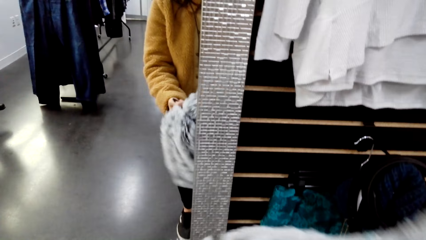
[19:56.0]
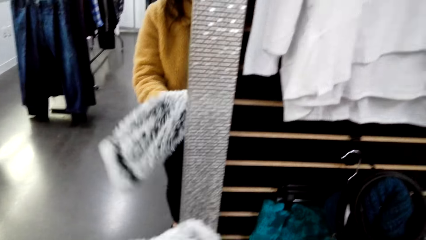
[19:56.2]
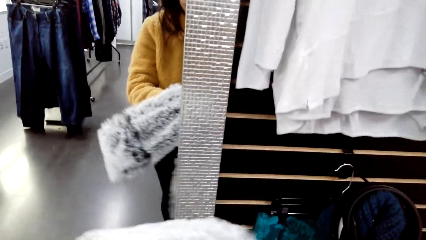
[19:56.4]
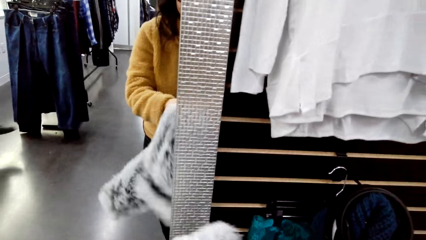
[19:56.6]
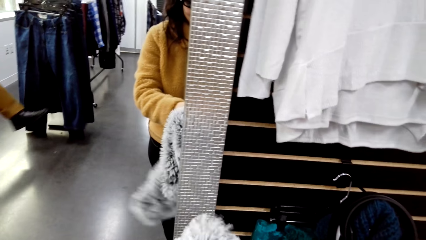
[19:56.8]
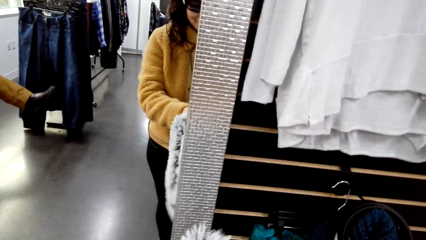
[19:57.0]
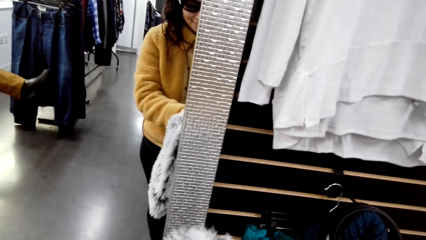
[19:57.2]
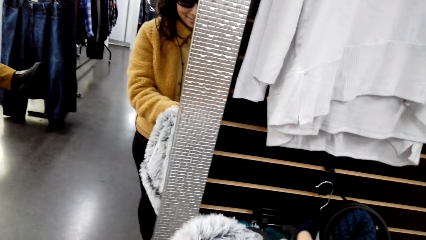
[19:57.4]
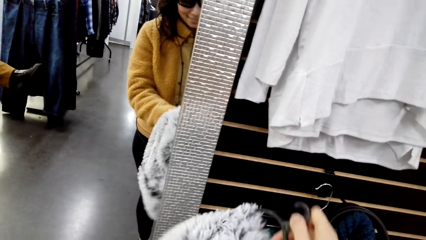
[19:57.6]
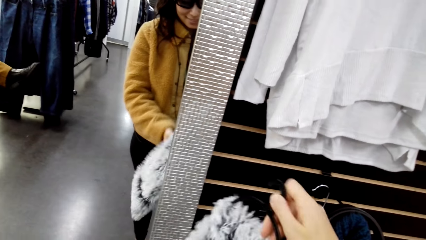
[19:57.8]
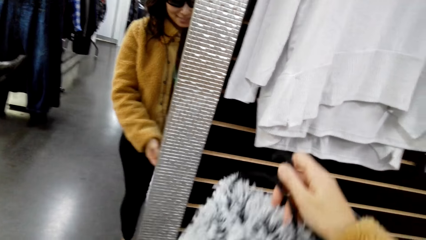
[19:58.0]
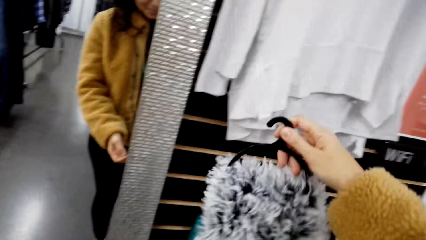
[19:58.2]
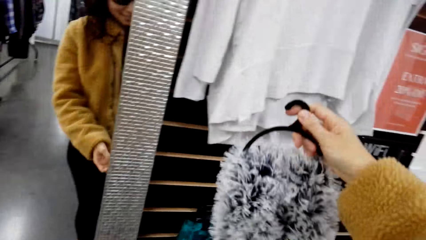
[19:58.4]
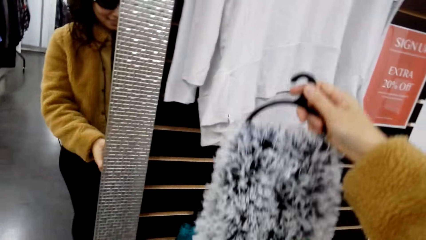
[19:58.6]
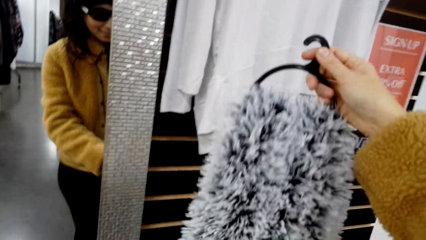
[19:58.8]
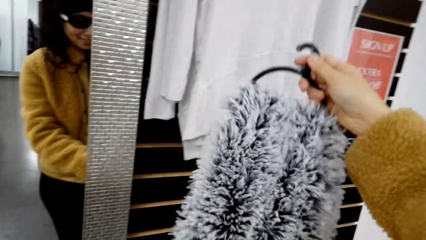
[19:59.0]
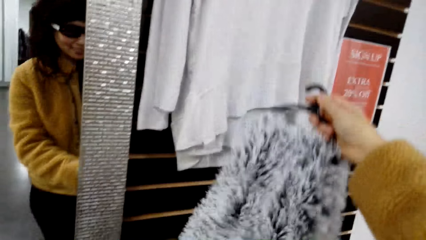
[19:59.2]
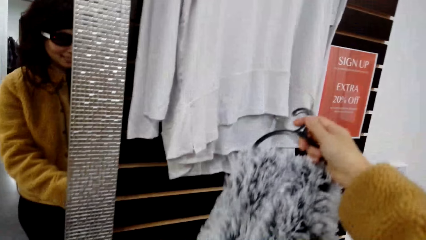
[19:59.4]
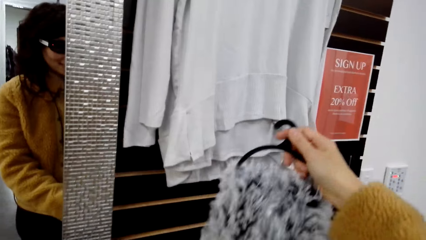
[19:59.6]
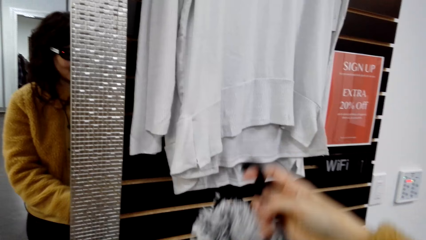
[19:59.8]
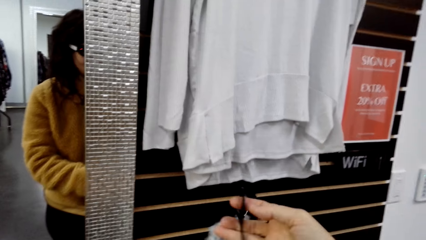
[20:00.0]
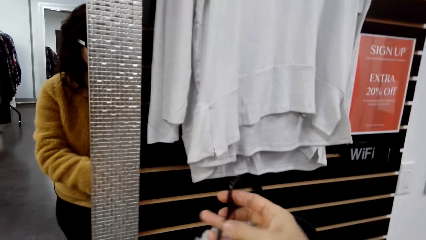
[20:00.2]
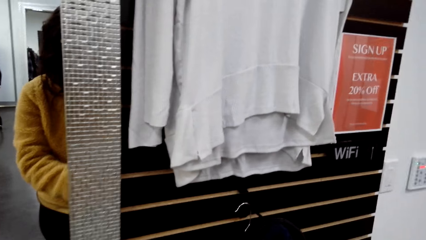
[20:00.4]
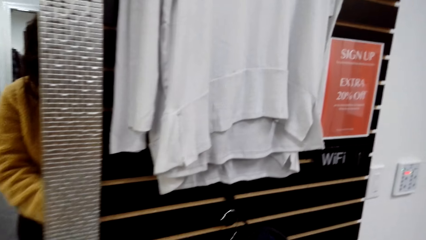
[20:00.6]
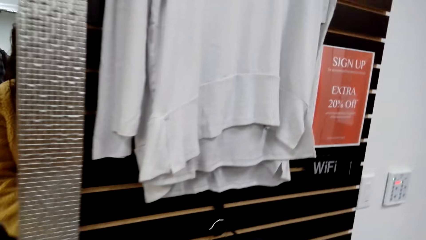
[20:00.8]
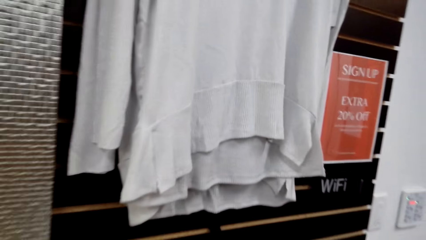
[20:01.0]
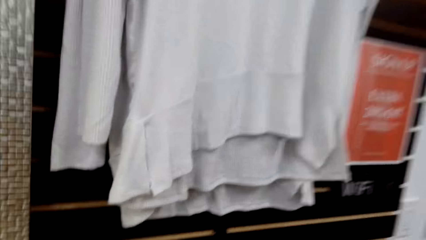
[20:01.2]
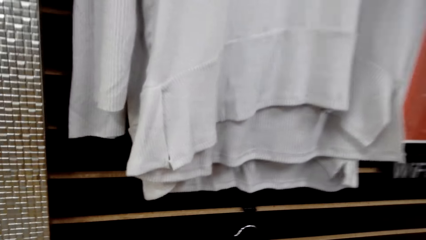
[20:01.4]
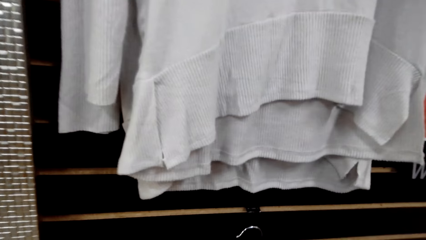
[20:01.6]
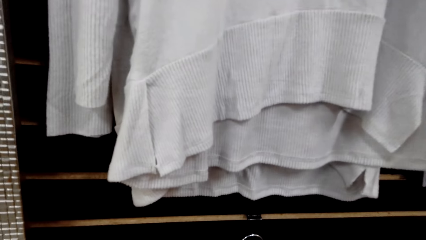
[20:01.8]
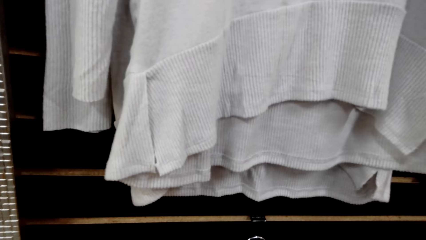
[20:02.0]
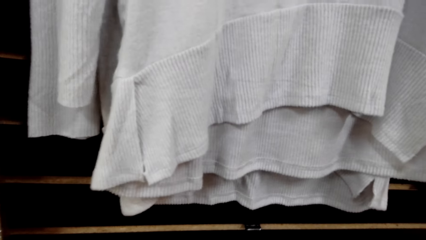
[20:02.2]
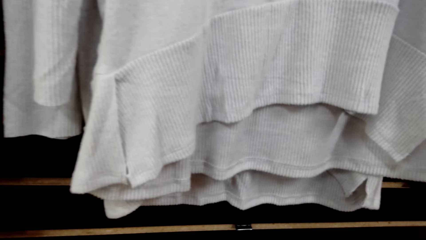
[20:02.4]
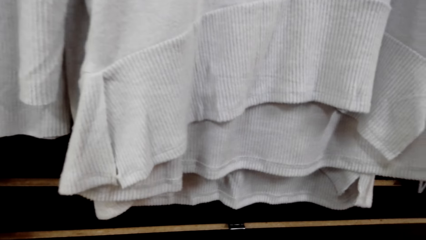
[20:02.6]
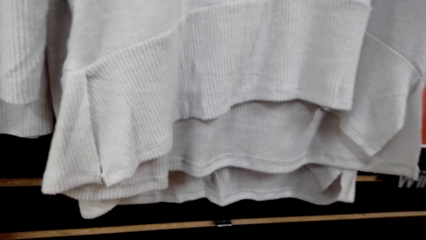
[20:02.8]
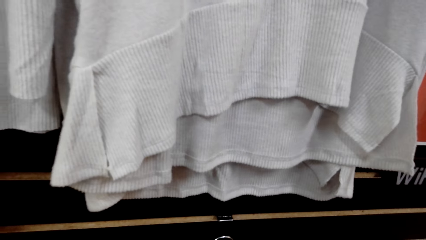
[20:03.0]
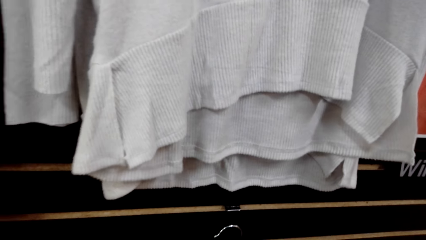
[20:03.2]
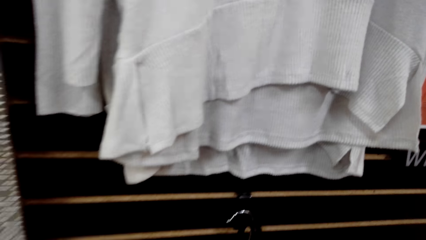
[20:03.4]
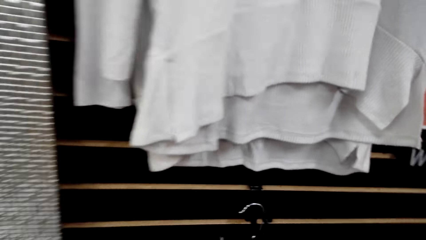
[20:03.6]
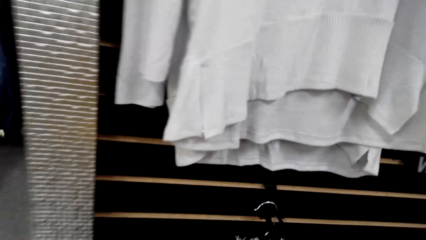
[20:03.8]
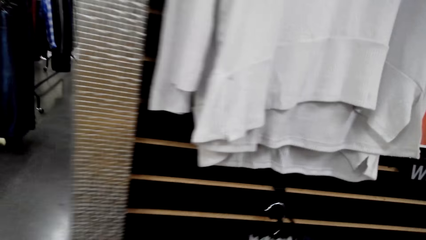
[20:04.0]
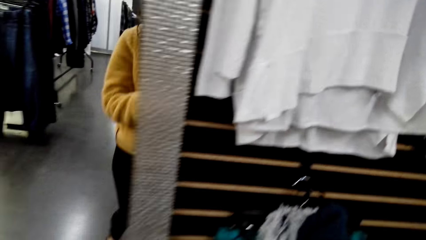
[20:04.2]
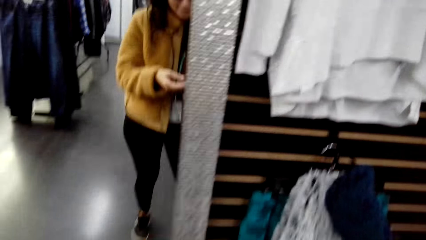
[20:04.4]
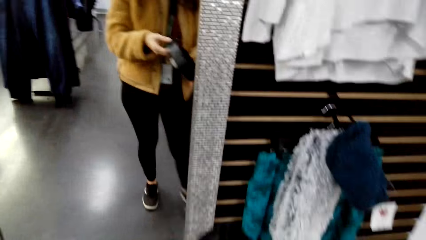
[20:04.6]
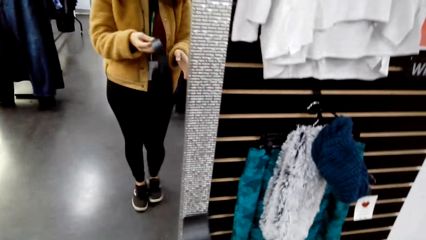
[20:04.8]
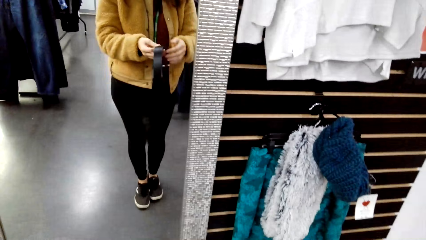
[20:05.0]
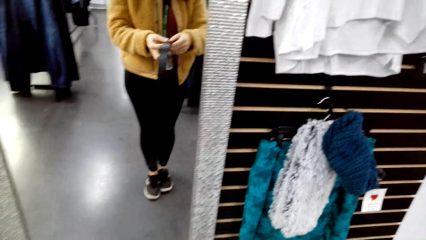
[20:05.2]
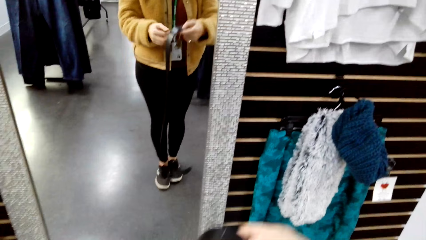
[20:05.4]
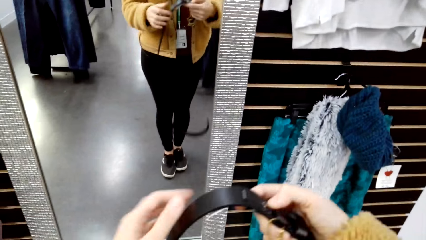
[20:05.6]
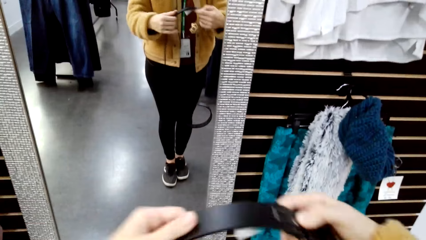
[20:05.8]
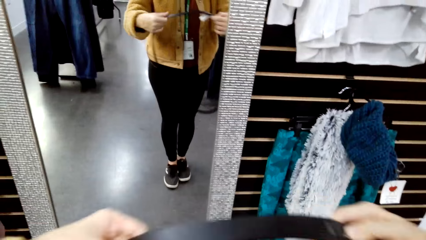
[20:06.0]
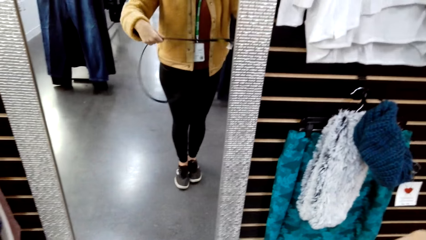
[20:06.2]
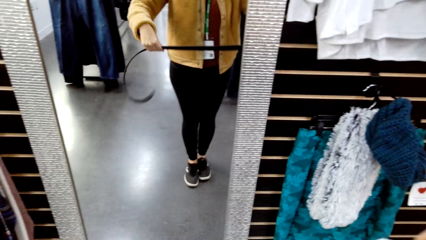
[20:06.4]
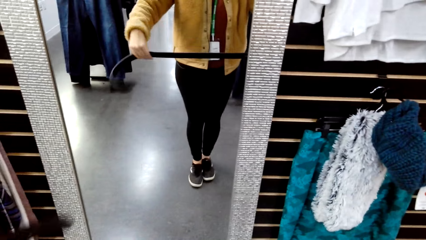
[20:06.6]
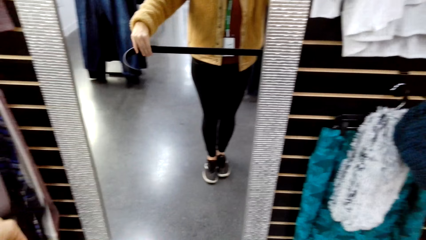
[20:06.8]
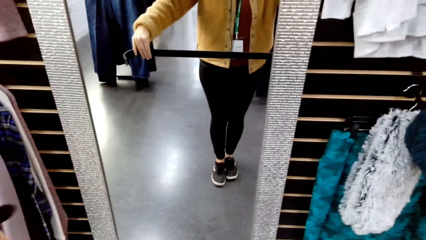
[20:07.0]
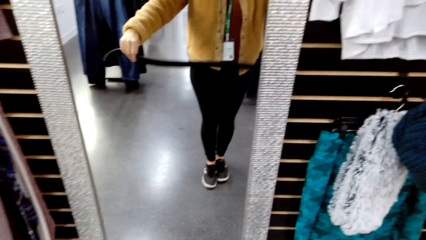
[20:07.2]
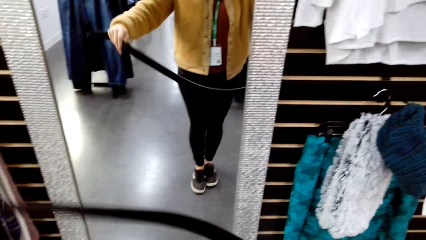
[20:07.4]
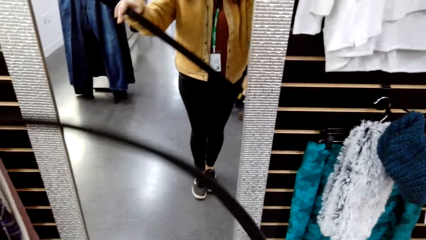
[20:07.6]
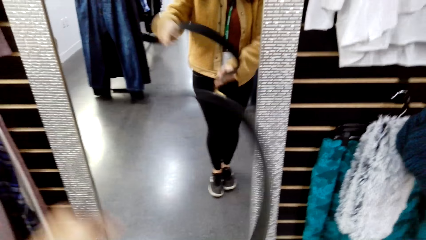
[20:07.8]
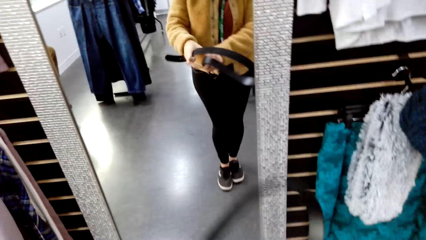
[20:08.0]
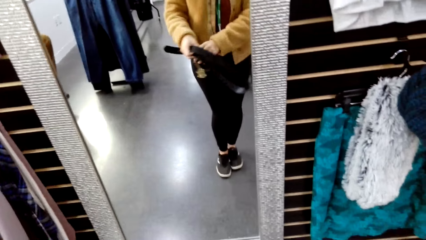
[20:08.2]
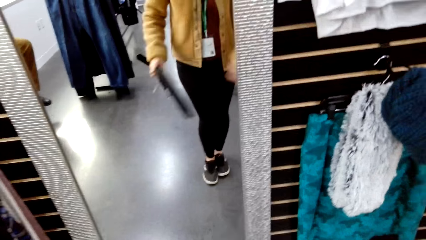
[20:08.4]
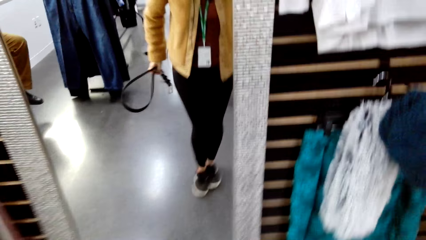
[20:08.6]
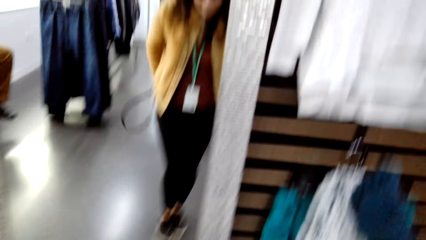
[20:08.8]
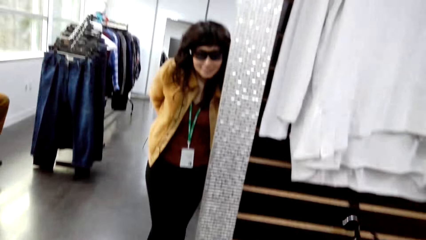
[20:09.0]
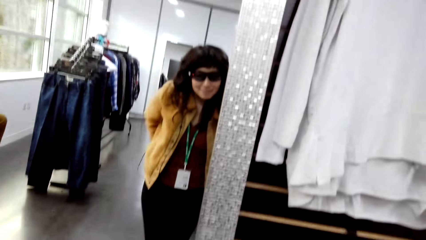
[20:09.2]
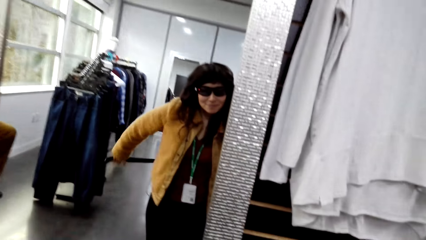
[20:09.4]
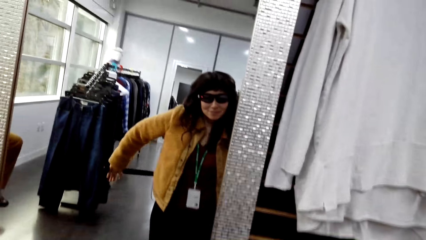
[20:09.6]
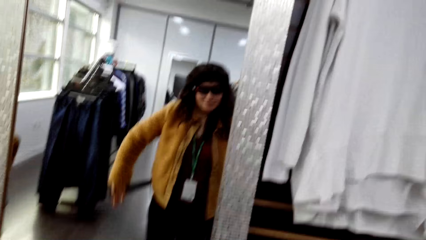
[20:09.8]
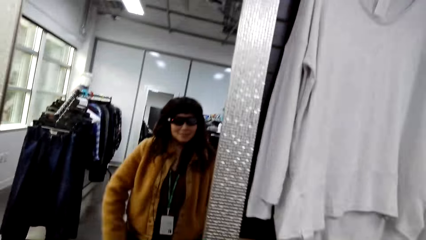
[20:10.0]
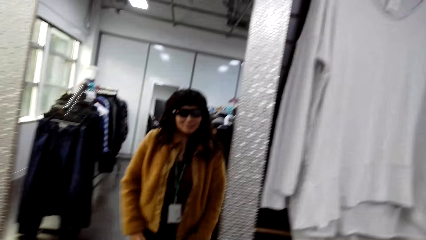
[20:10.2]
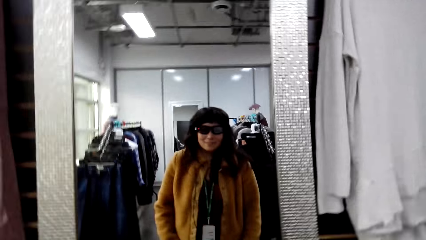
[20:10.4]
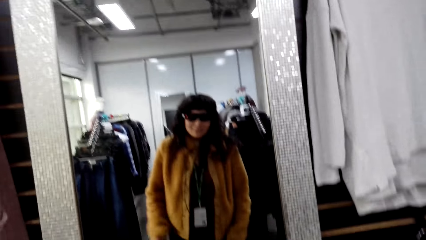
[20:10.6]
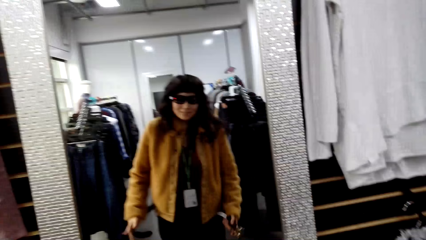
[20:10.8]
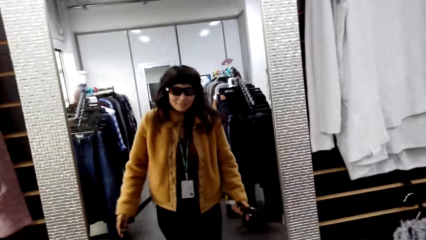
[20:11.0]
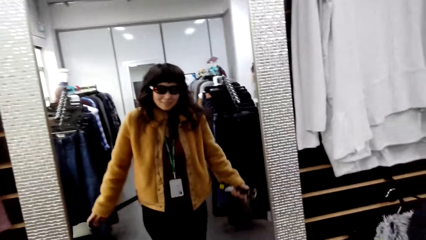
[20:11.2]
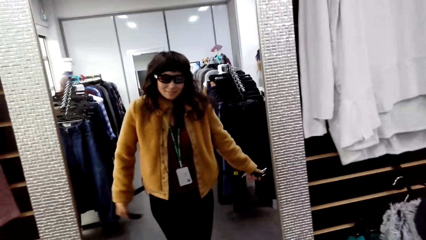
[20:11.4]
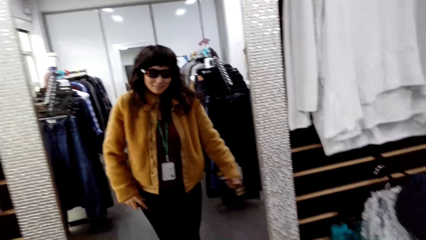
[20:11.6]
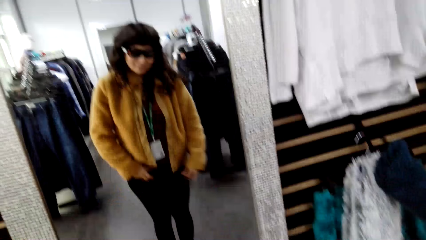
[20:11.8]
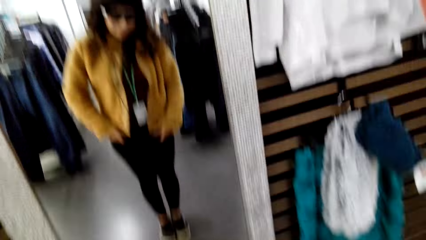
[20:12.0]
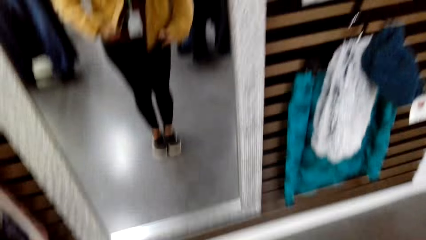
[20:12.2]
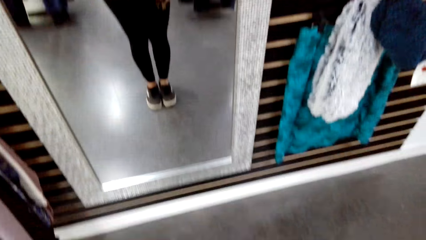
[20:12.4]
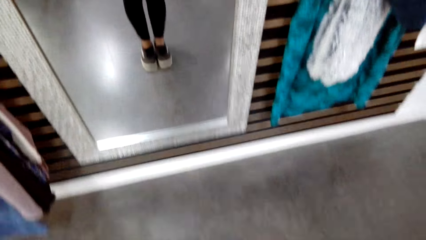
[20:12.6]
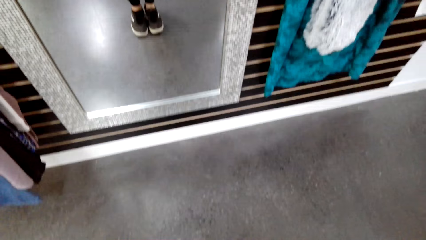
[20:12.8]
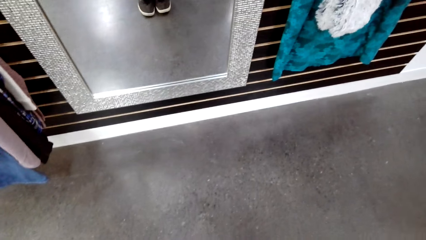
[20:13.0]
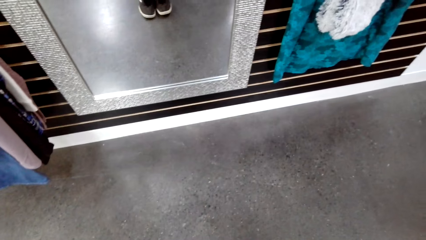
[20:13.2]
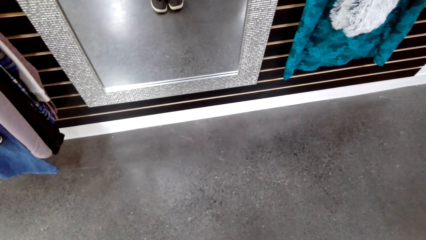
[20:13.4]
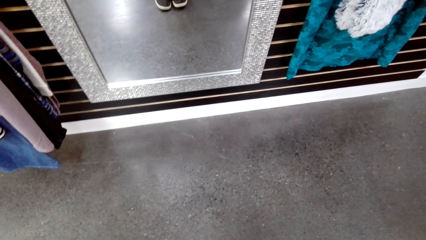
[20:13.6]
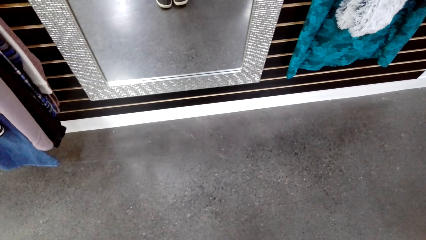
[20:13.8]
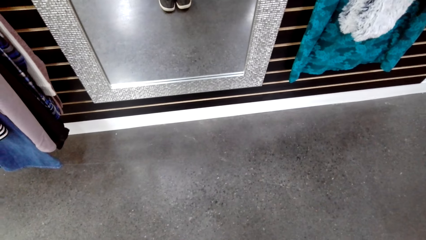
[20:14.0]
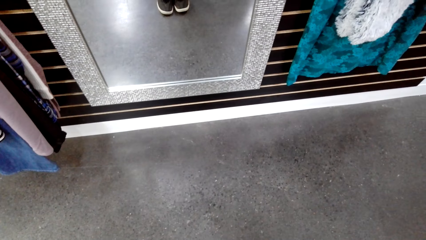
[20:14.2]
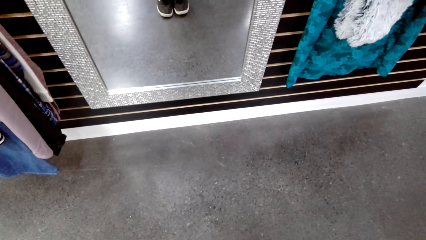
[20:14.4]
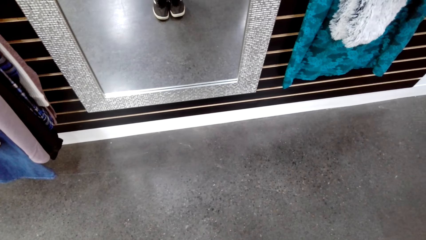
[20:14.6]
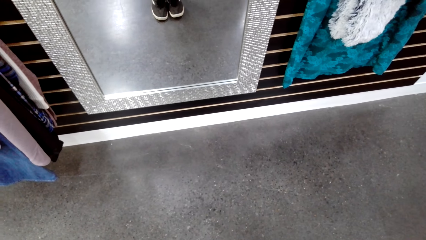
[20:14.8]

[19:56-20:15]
The camera wearer hangs the scarf. She moves towards the wall. She moves towards the mirror. She inspects the belt. She holds the belt. She looks at herself in the mirror. She ties the belt. She stares at the floor.
